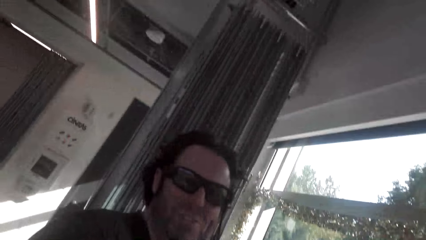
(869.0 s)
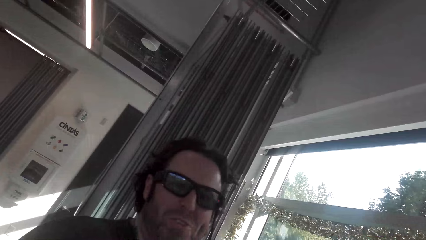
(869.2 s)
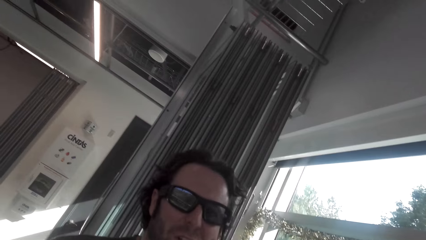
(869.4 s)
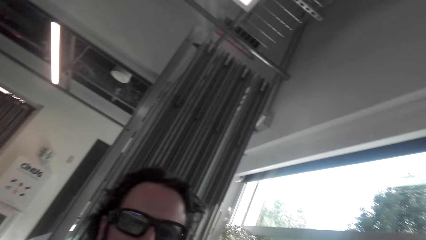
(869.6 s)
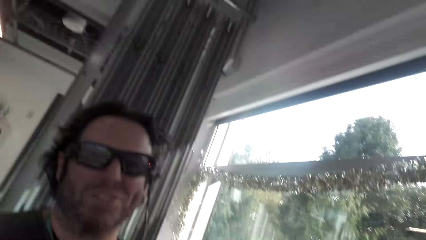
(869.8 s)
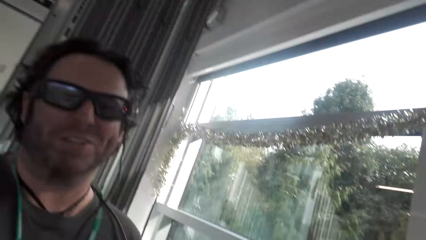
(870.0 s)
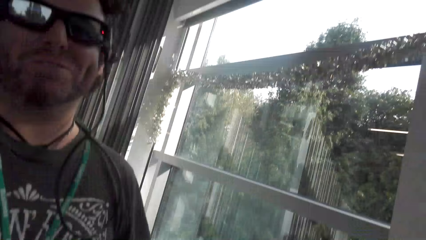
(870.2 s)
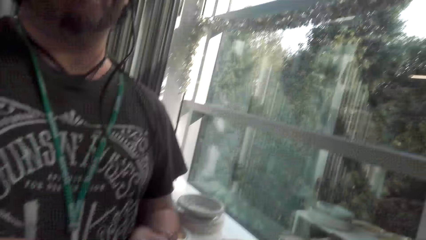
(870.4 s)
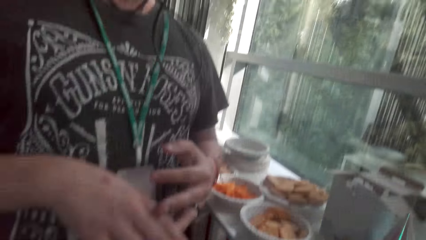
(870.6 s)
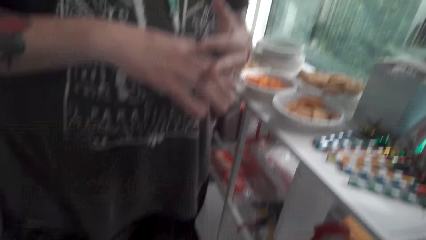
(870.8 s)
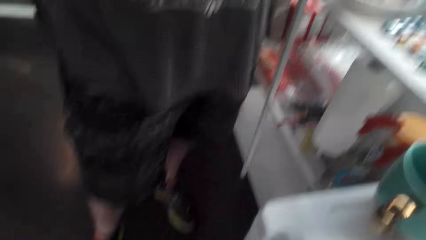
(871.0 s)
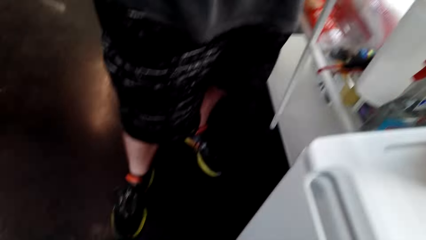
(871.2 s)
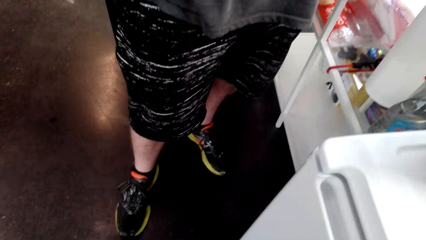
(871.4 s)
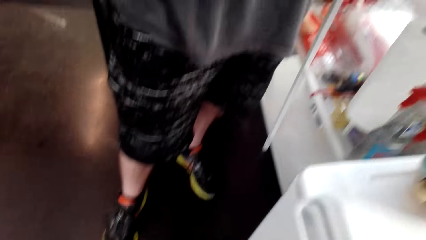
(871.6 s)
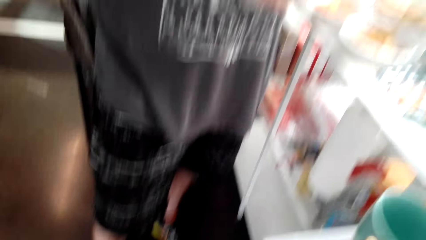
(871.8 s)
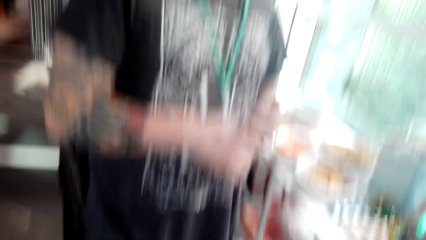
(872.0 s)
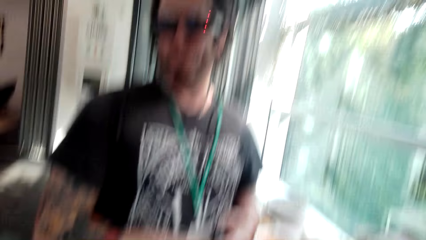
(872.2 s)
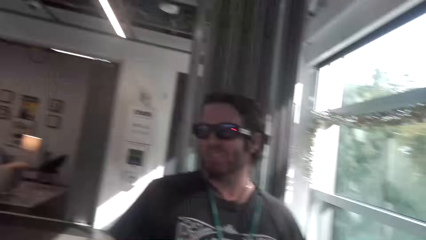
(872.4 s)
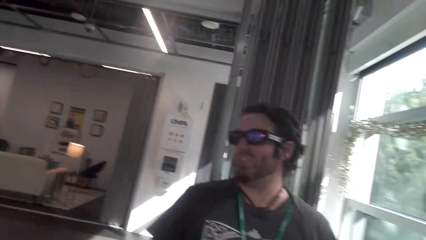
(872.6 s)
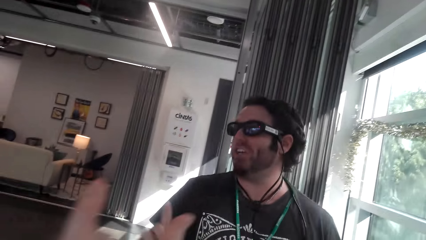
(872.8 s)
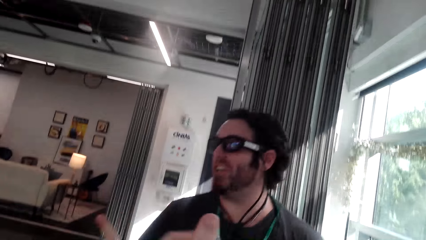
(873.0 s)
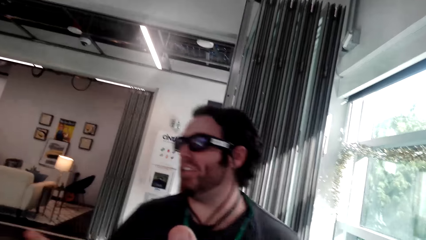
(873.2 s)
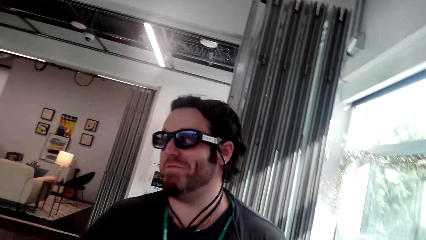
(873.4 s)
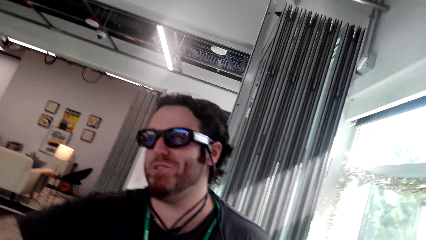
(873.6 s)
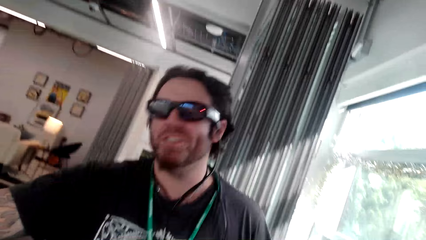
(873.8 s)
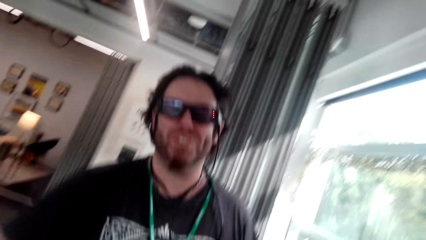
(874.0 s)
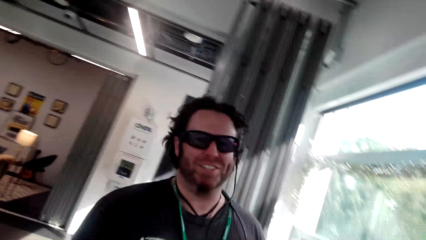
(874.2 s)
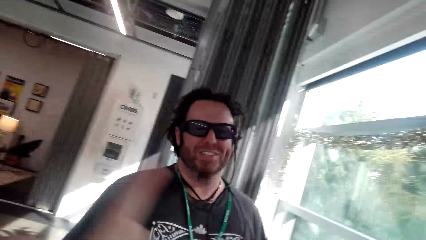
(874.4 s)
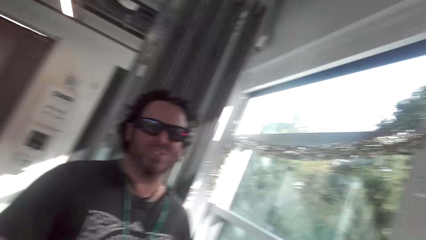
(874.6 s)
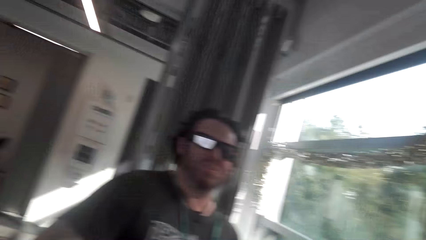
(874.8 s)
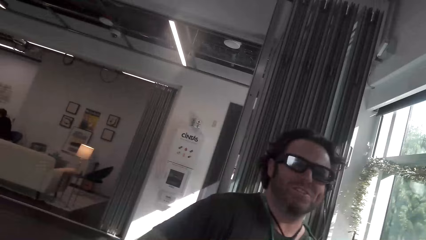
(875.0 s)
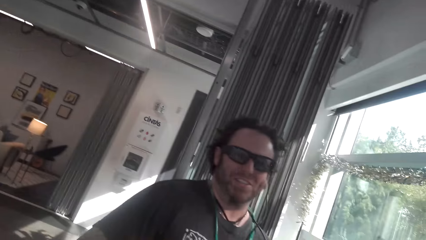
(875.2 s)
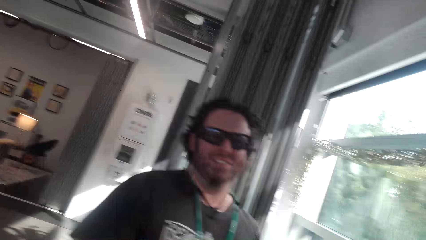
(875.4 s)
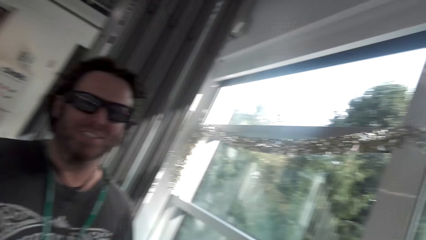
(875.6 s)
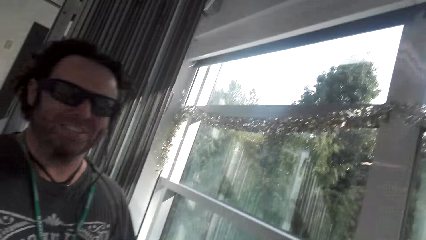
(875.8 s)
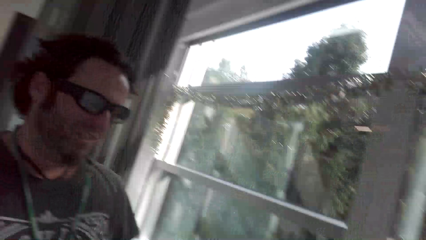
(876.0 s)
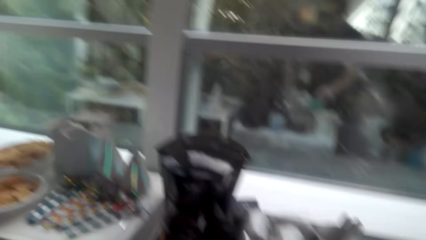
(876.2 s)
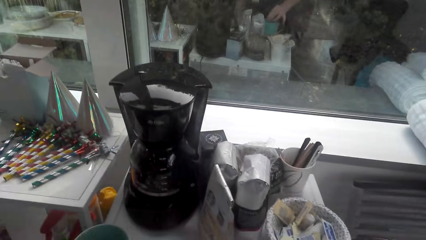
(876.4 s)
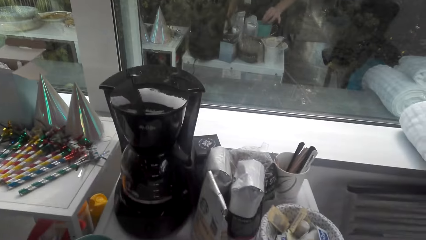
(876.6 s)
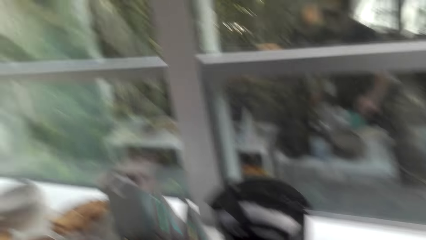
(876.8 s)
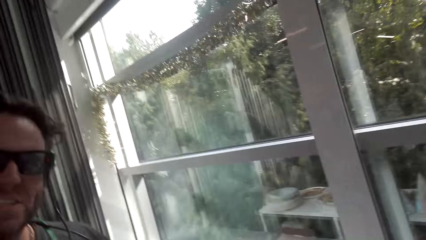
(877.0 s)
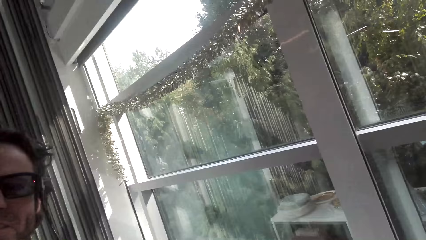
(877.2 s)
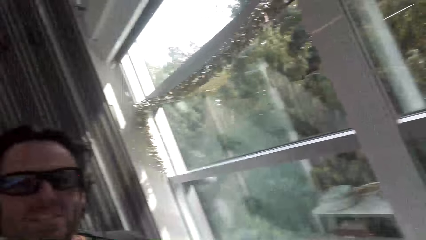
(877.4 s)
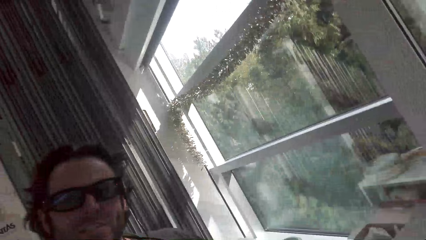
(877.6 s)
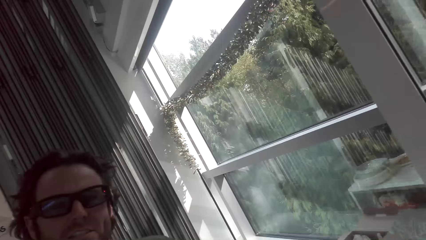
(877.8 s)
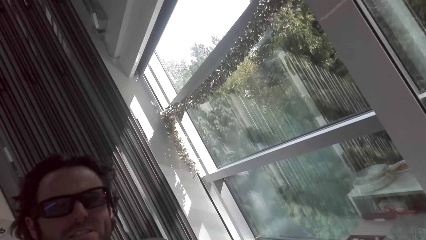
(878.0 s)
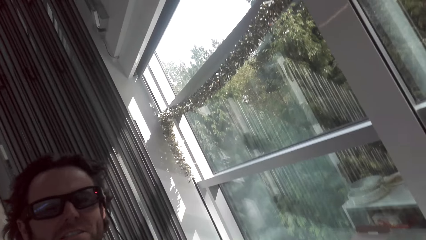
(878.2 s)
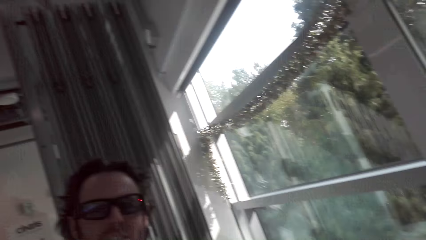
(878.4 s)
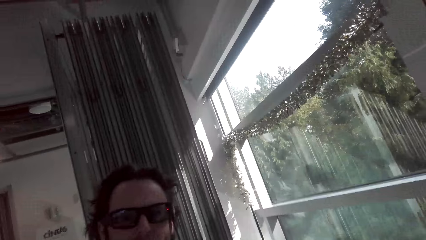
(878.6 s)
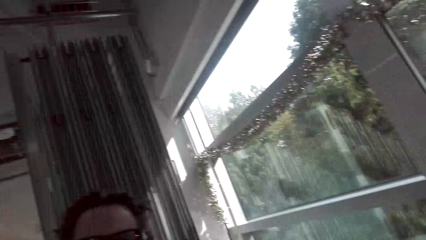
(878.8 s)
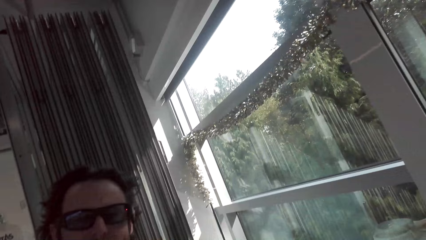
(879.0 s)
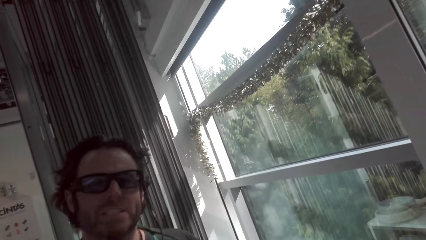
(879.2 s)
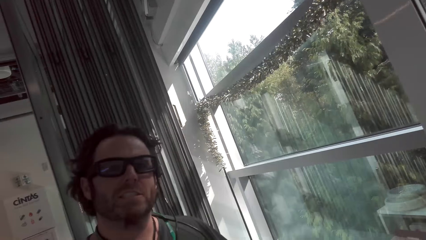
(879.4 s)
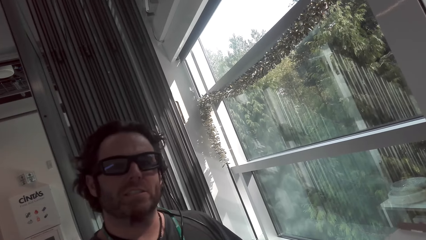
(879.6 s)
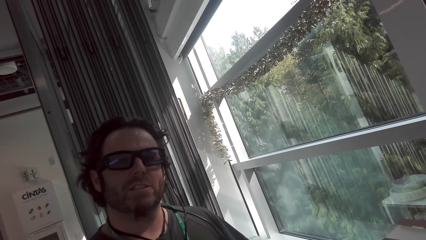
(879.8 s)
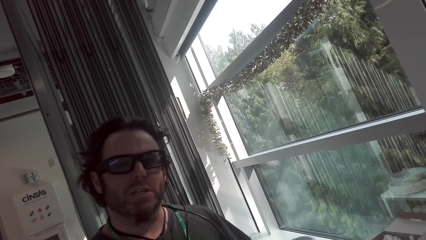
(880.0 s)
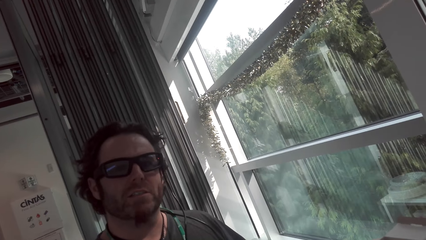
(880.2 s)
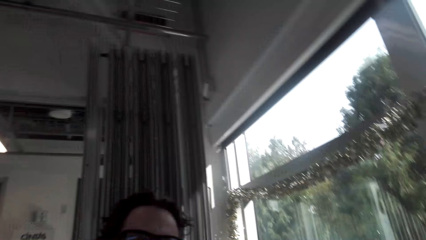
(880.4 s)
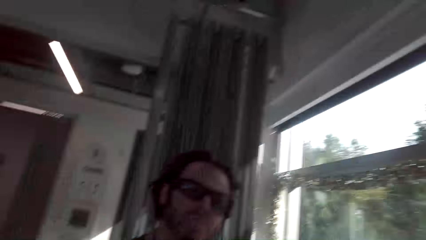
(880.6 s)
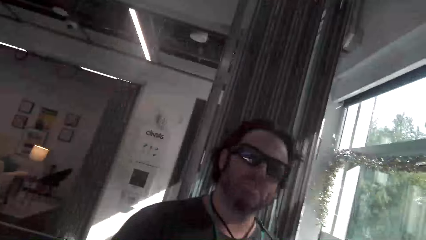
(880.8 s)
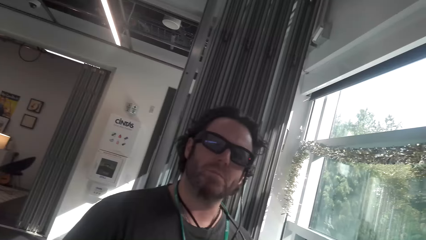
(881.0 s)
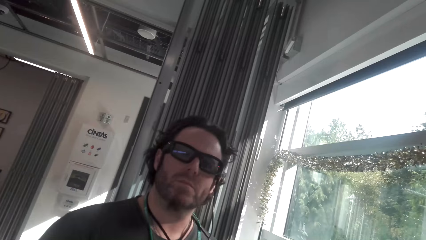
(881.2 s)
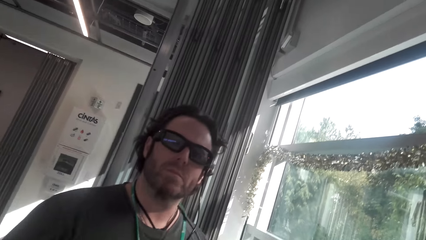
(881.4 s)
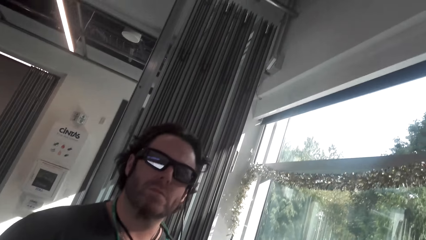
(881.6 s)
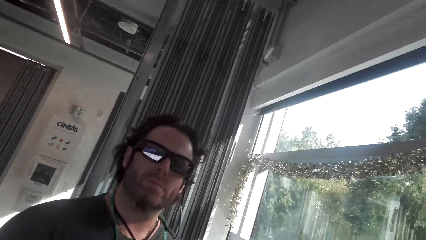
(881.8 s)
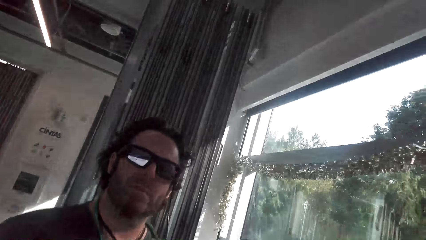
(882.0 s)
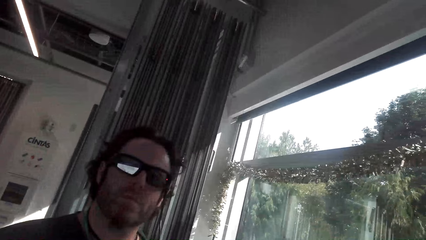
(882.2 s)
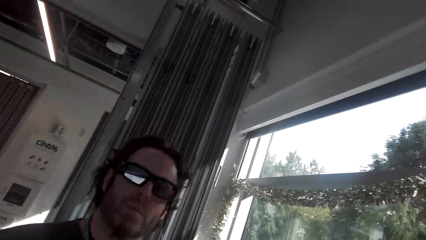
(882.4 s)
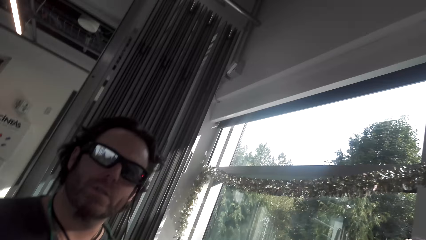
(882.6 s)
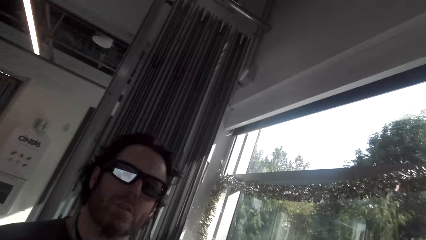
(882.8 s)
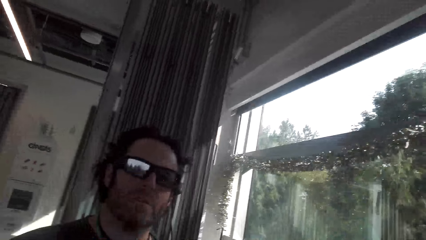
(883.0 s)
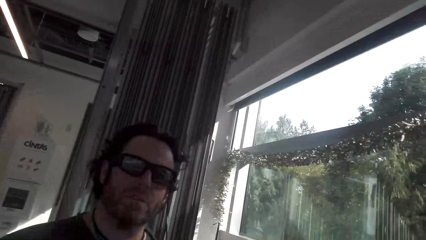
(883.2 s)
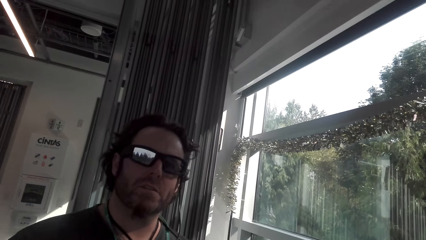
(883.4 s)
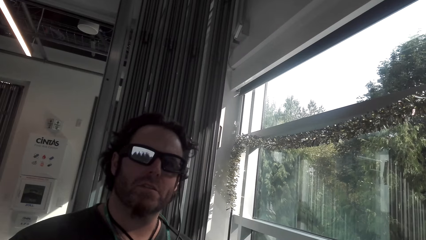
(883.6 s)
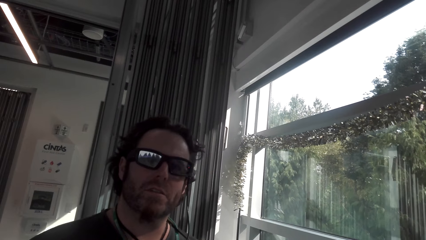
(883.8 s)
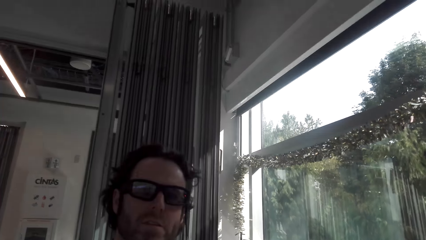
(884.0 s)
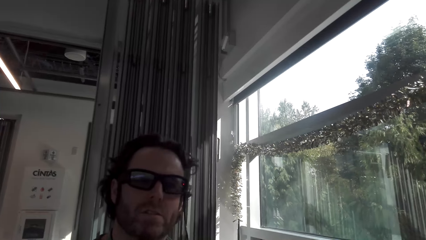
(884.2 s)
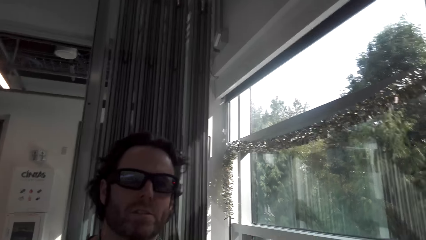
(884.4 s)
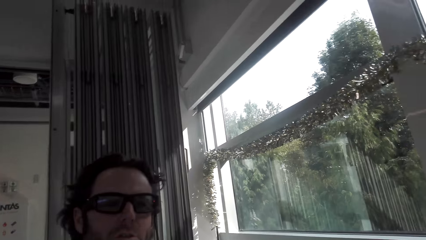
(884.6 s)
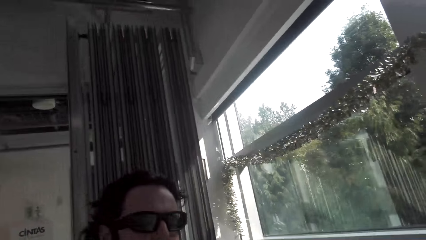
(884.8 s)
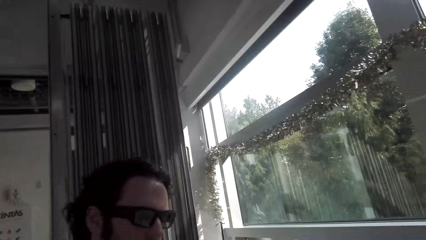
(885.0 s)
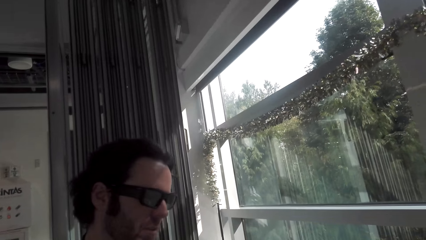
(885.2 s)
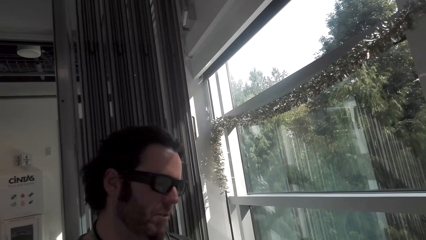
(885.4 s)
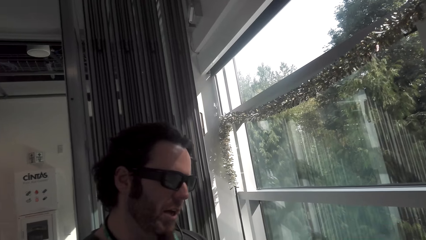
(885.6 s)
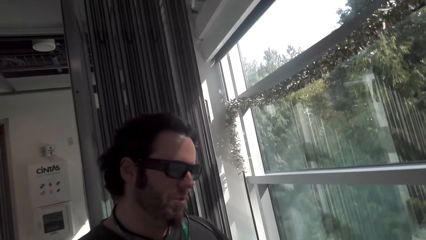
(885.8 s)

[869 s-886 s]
A man converses with the camera wearer. The camera wearer looks at the man. The man converses with the camera wearer. The camera wearer converses with the man. They look around the house. They converse with the man. The man converses with the camera wearer. The camera wearer converses with the man.
